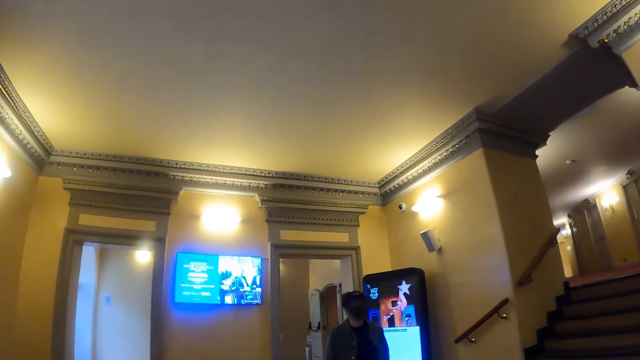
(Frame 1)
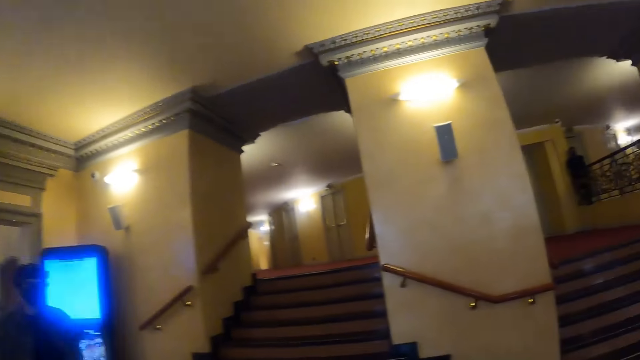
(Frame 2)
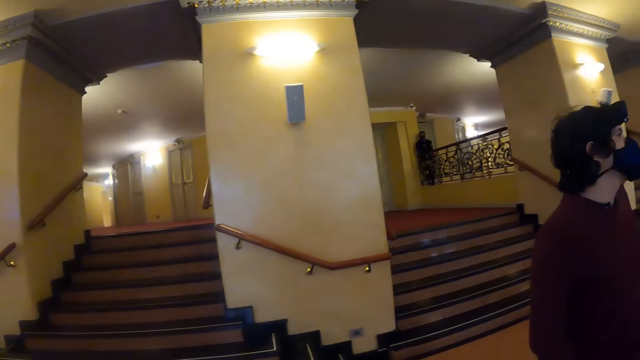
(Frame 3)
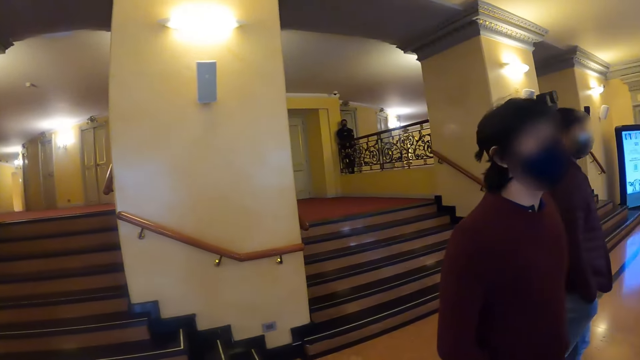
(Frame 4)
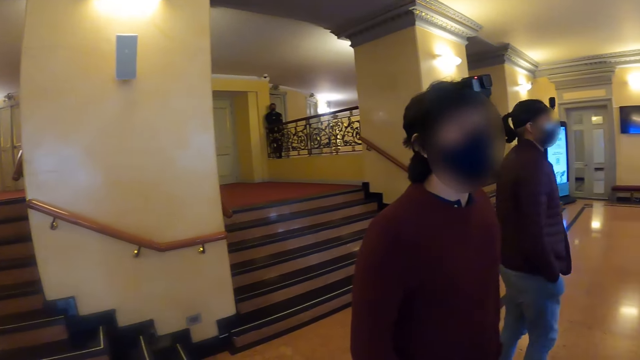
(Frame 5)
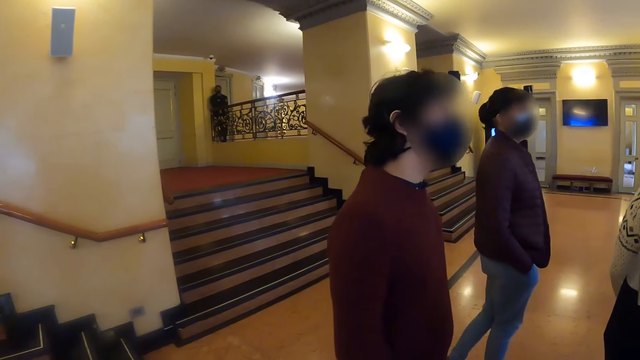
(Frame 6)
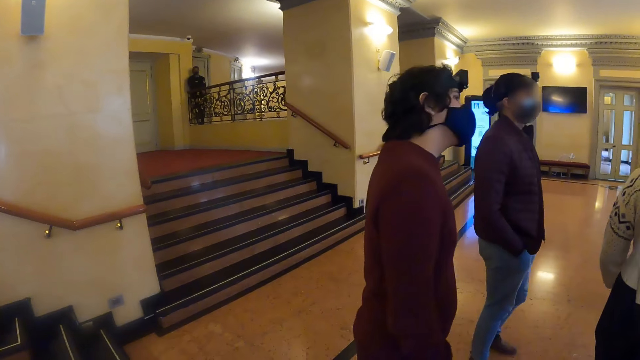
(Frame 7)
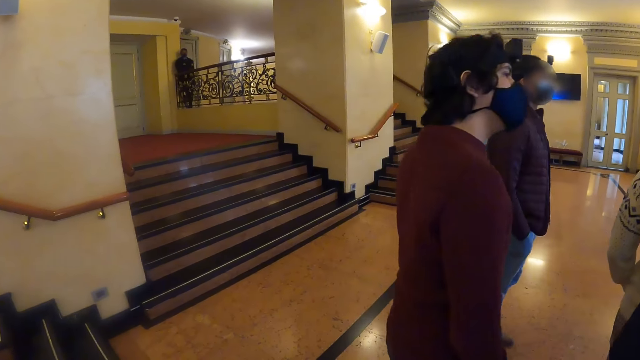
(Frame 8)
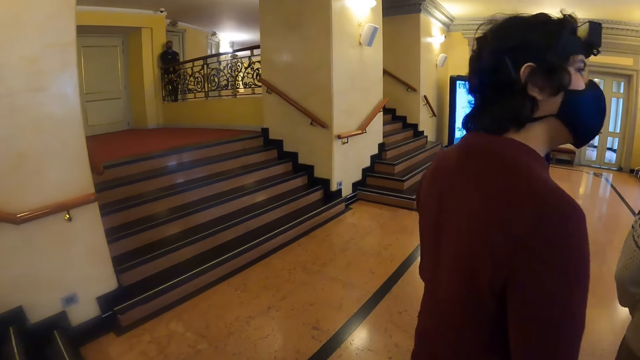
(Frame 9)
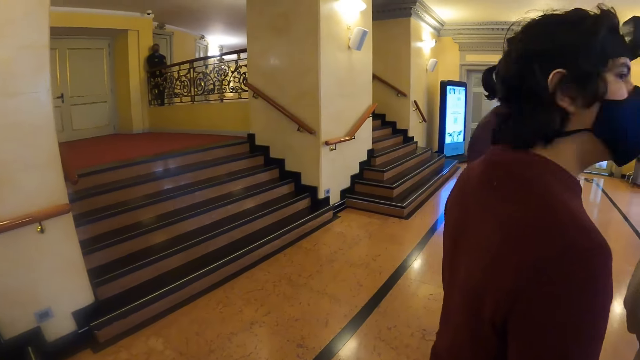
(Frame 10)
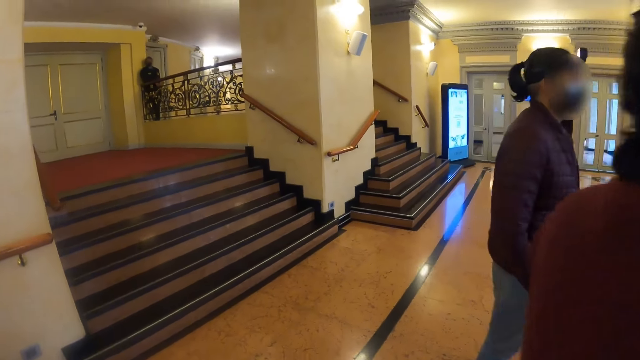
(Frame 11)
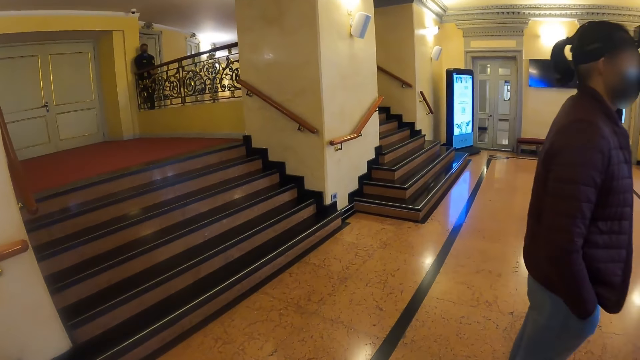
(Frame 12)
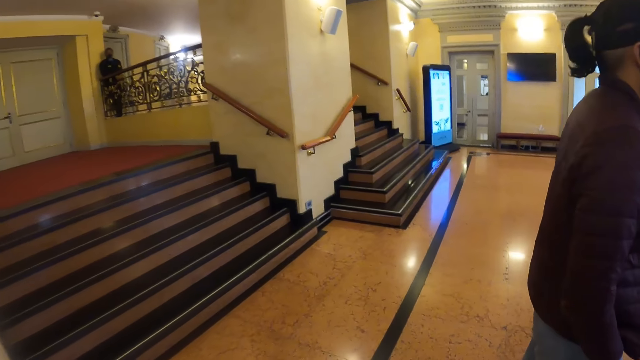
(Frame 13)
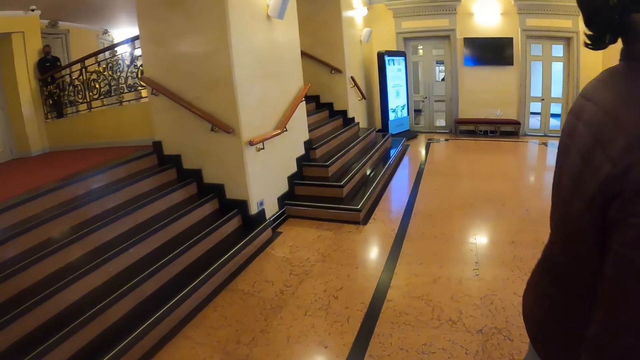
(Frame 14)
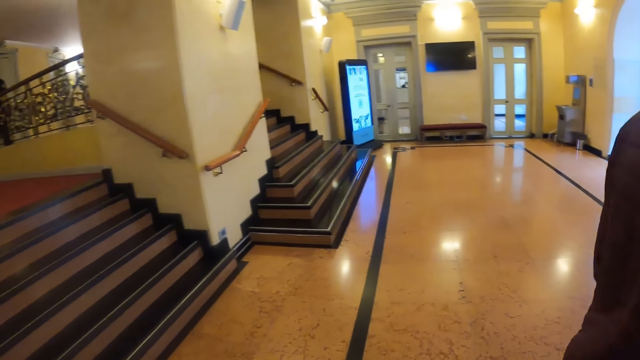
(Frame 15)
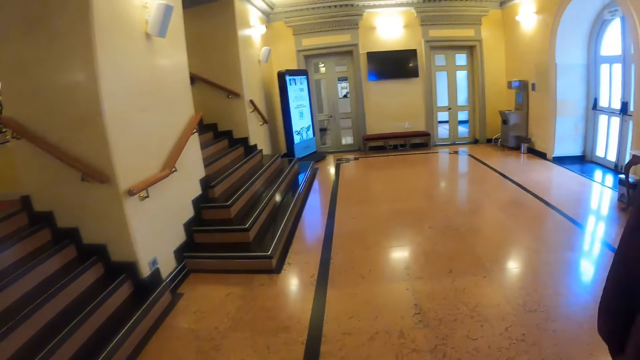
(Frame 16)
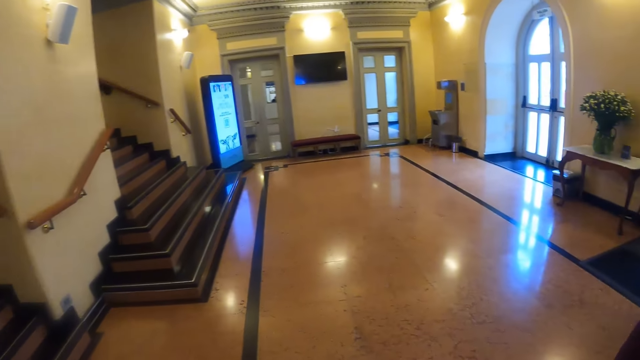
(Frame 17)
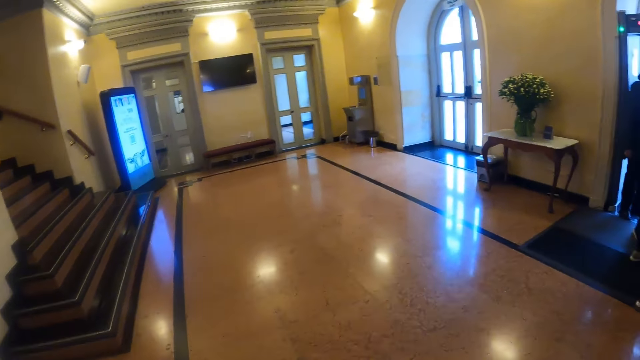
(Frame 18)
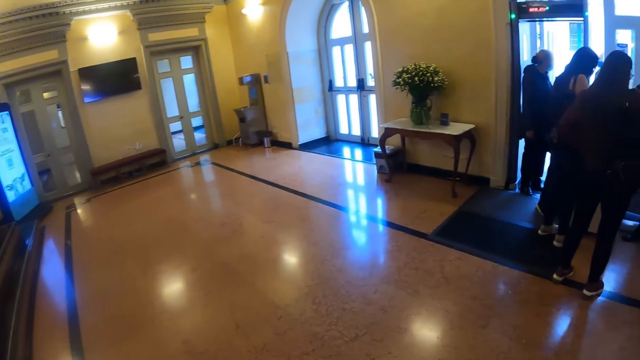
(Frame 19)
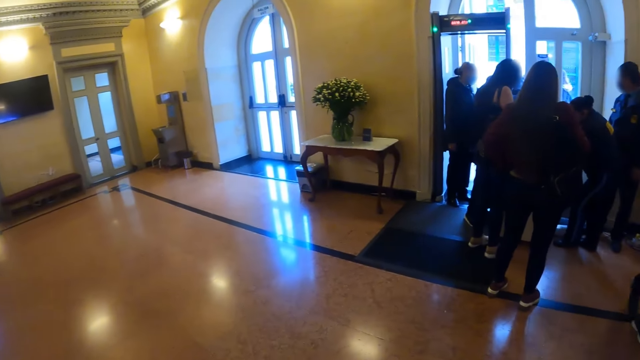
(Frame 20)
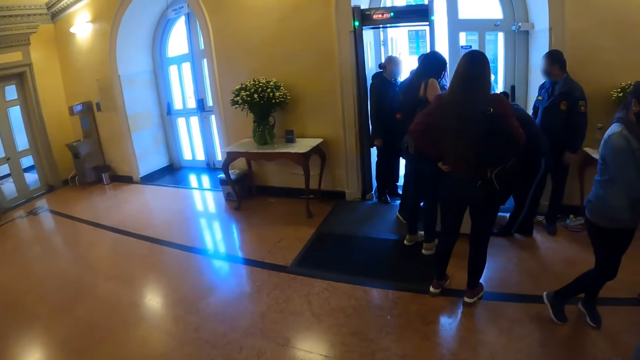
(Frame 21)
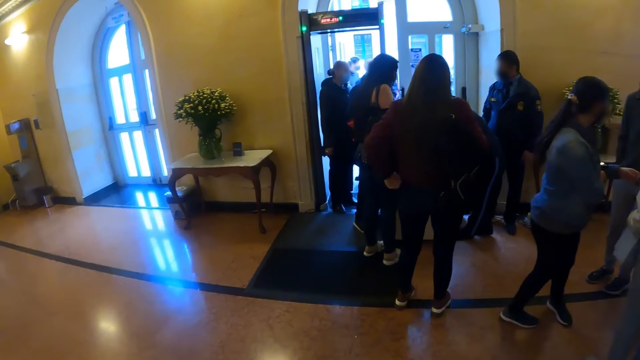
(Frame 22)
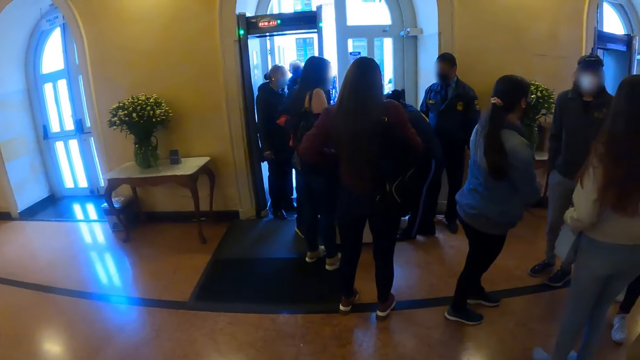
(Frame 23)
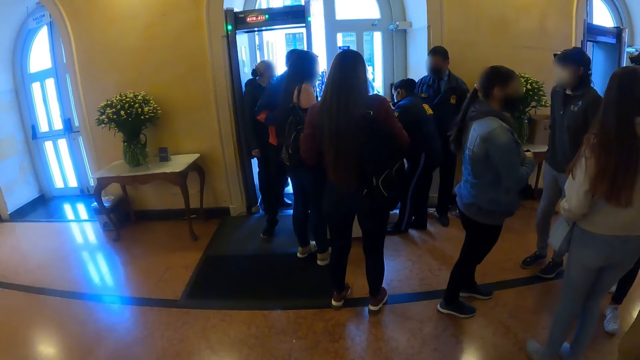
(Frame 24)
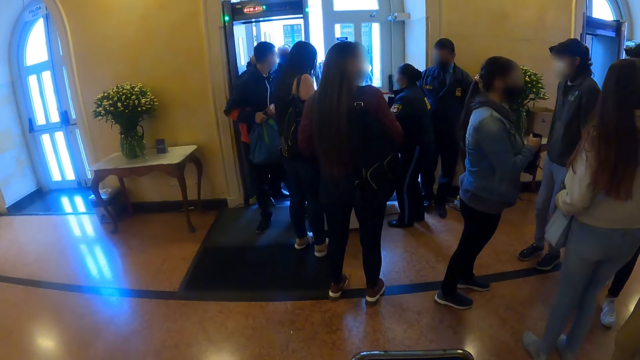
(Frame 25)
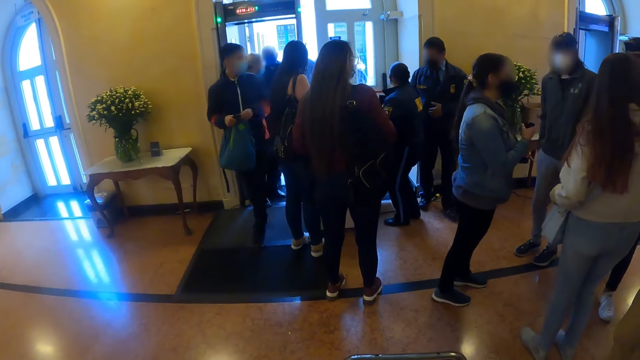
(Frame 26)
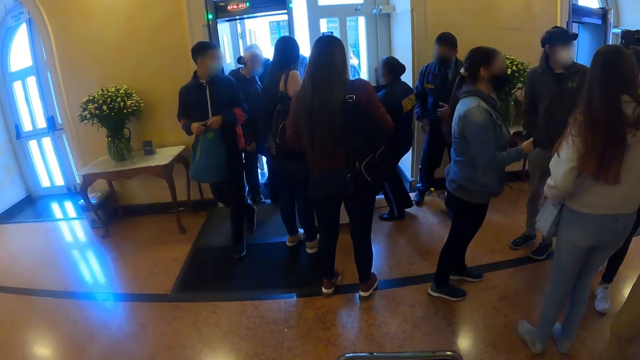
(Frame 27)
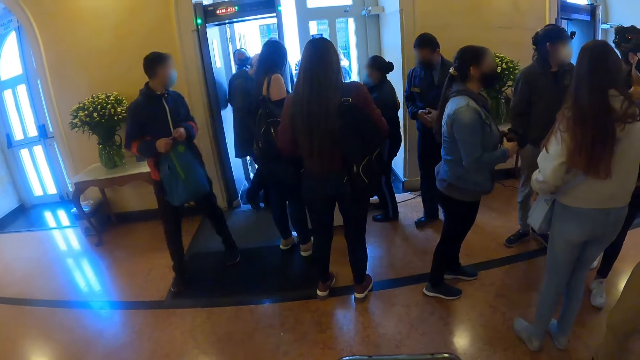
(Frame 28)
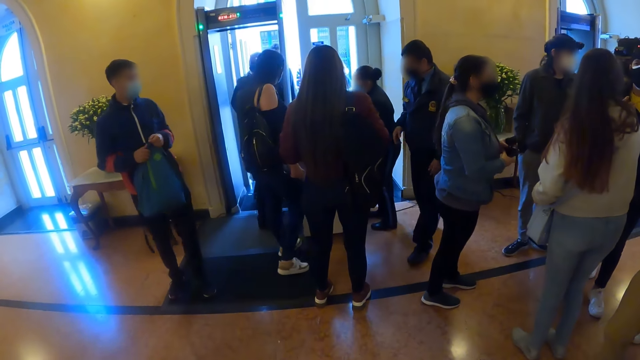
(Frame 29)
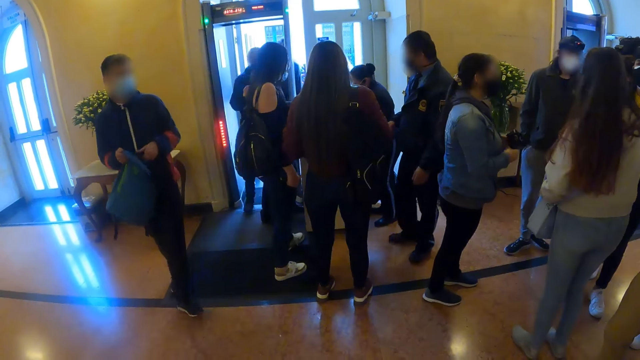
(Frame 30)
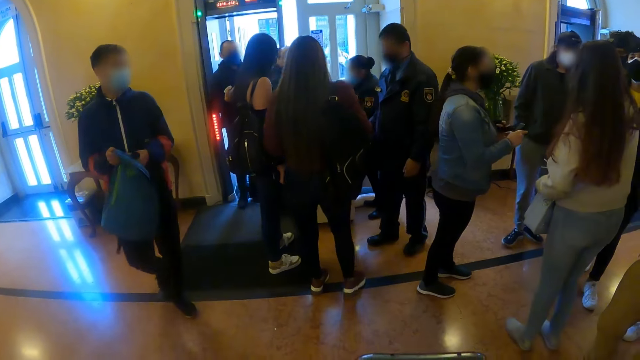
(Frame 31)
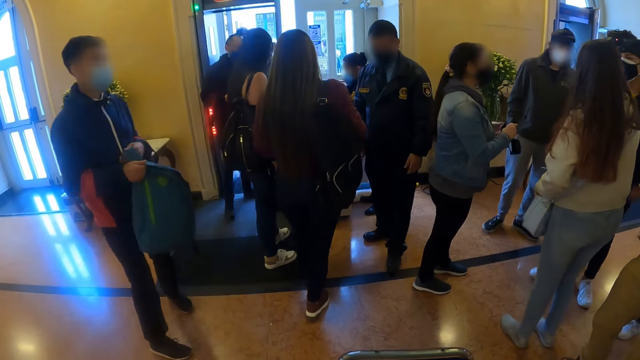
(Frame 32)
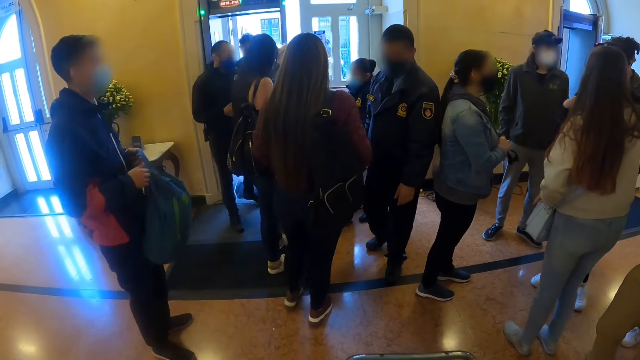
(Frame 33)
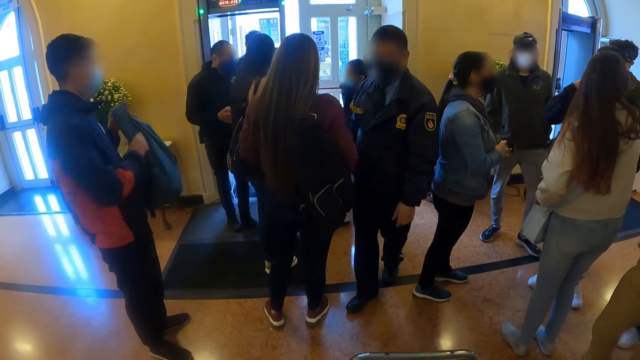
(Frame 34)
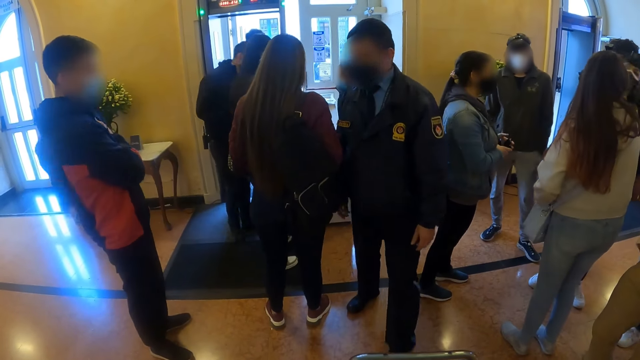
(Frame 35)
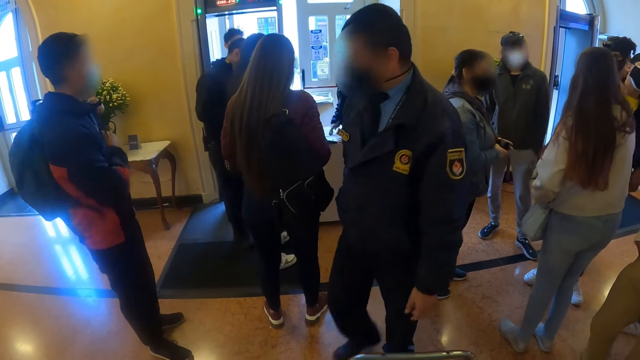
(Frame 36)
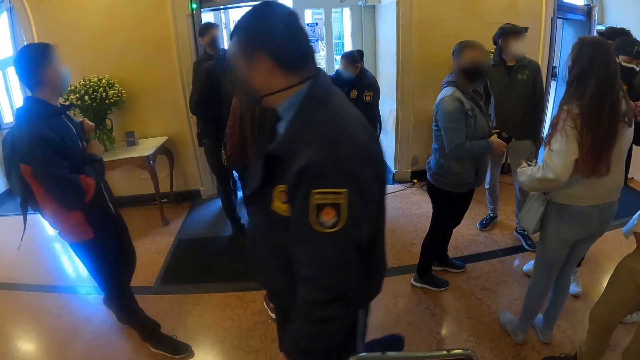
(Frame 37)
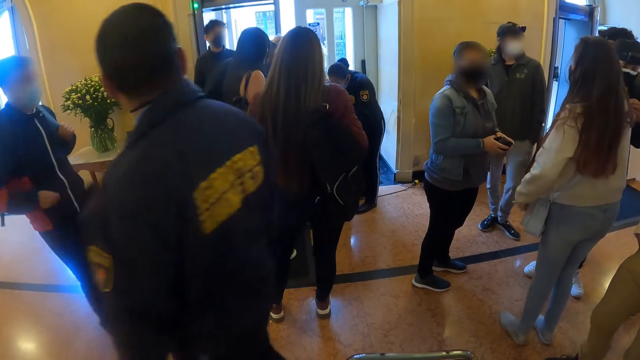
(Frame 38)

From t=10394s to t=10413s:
The camera wearer walks around the room. They look around the room.

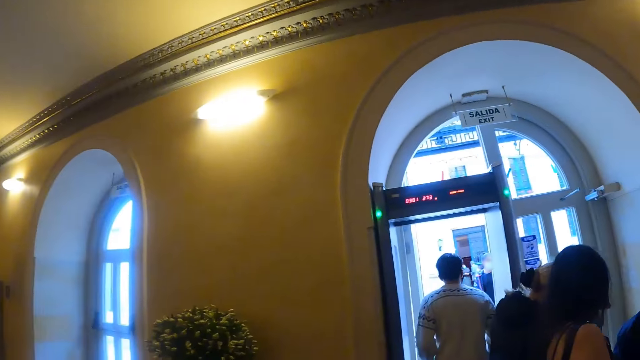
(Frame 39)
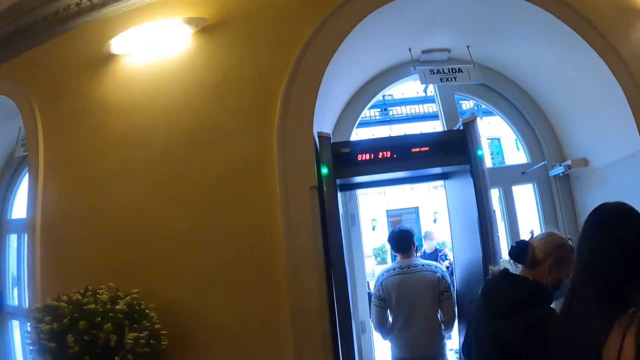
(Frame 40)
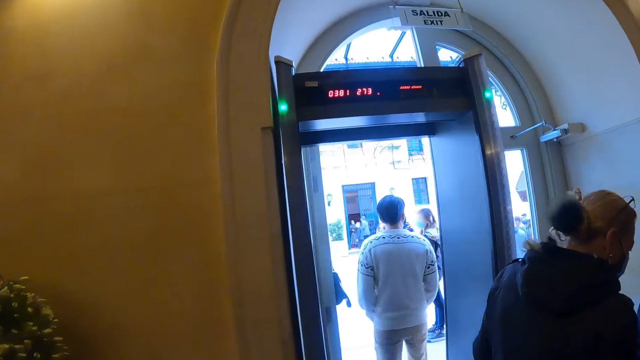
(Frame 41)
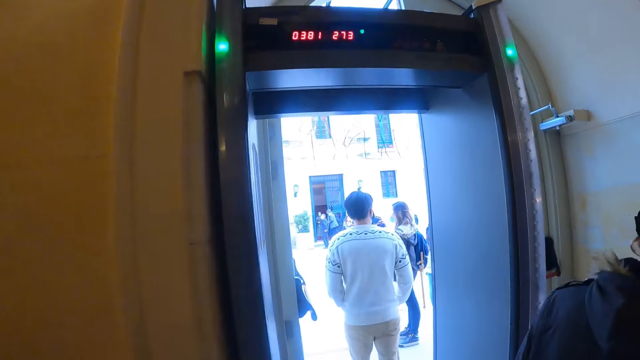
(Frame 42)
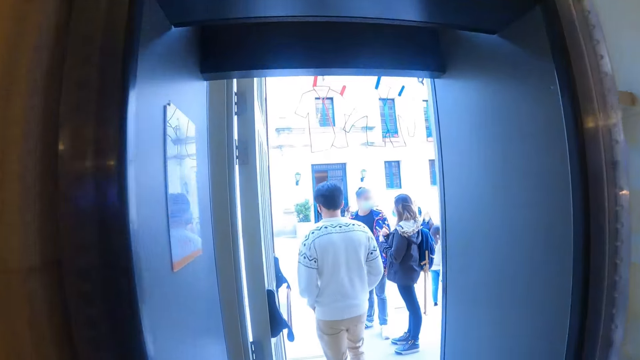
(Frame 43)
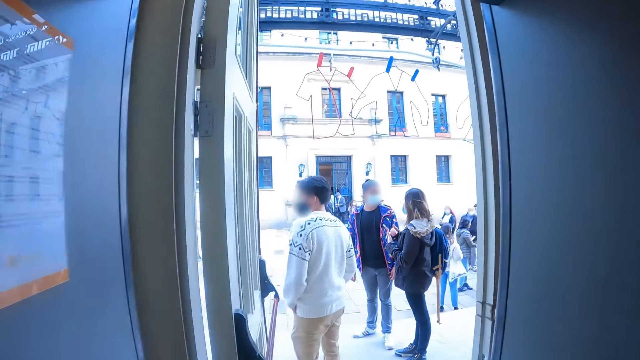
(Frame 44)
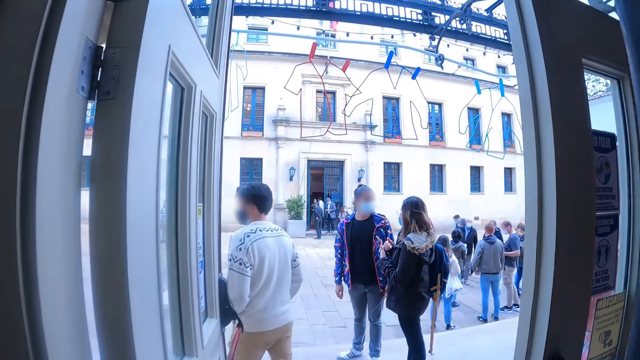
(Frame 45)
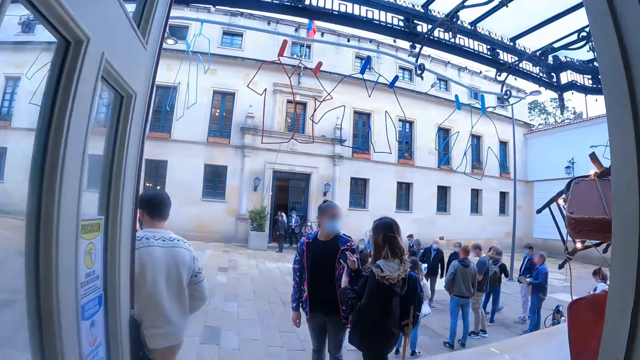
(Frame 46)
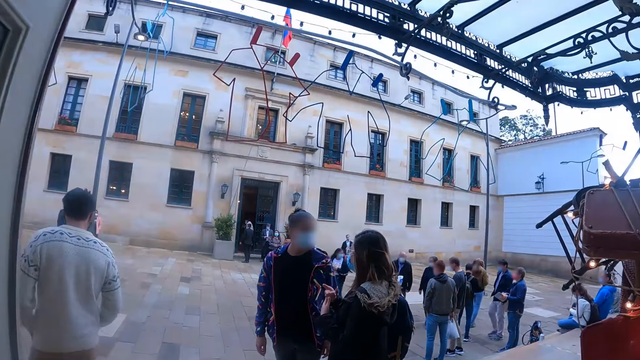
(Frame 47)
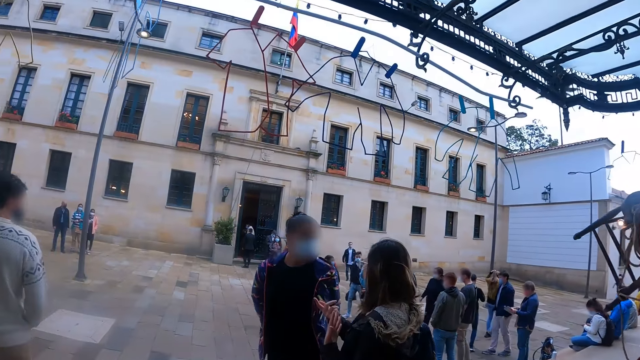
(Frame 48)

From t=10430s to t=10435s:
The camera wearer walks around the room.
